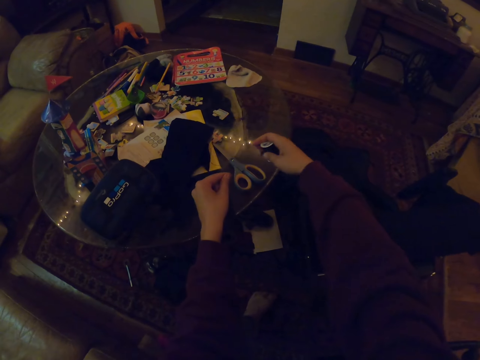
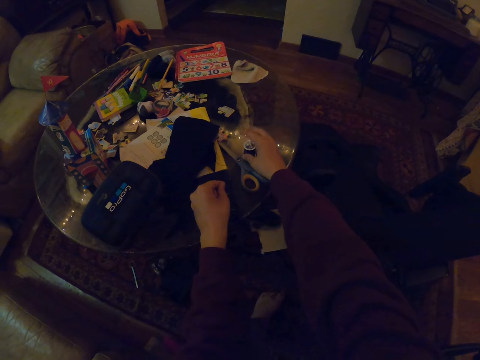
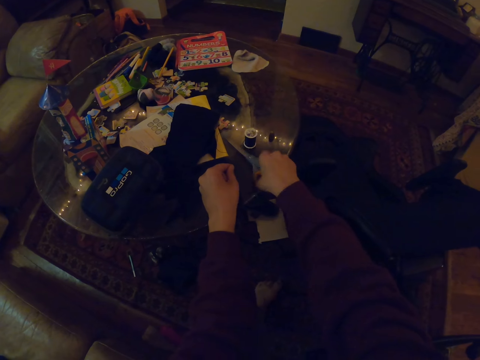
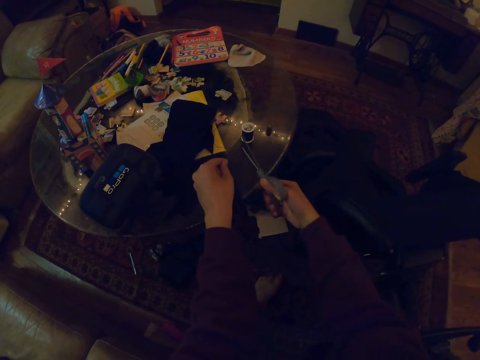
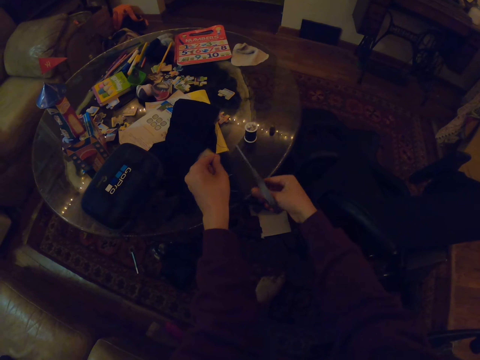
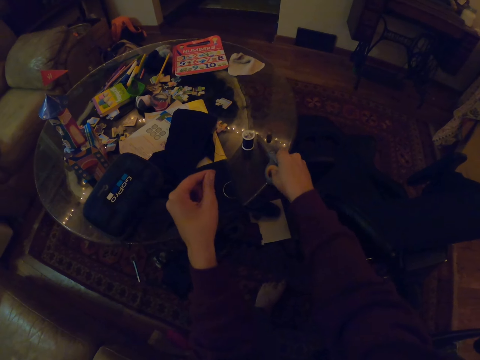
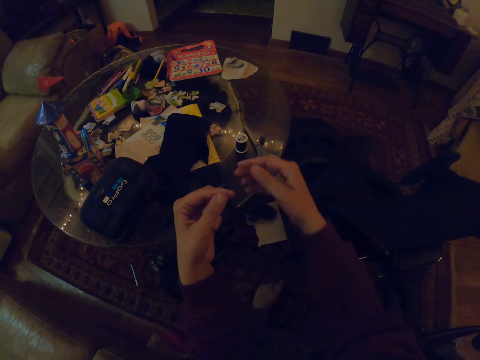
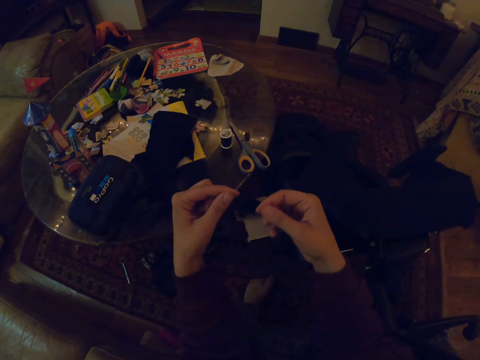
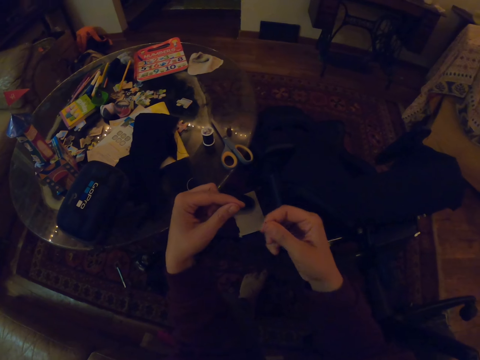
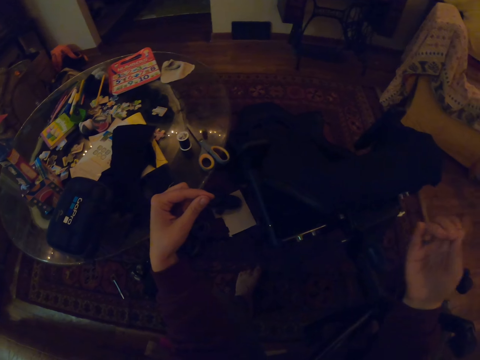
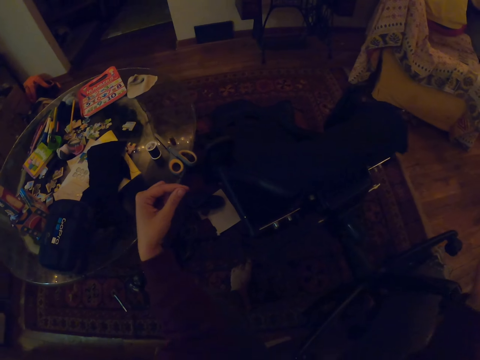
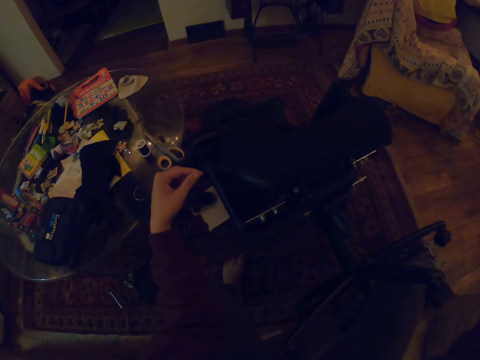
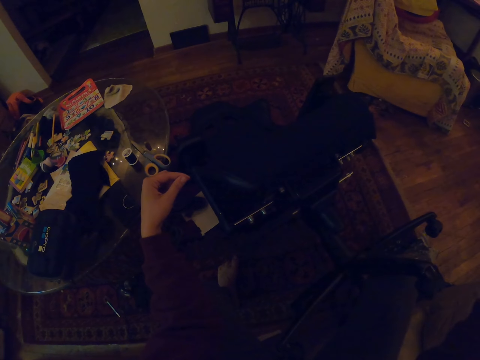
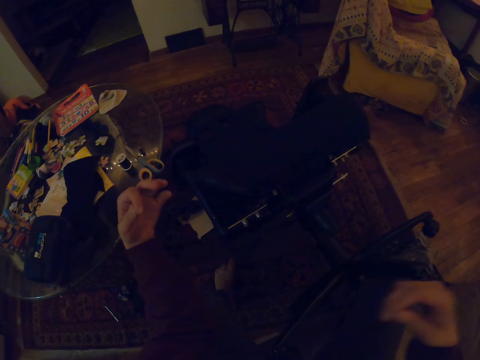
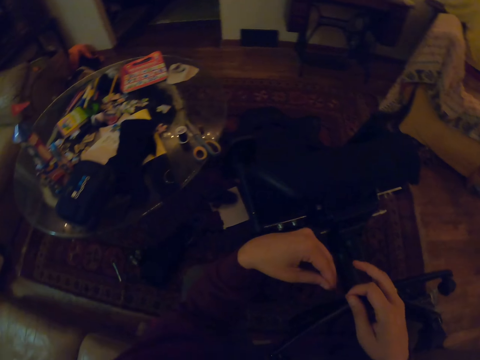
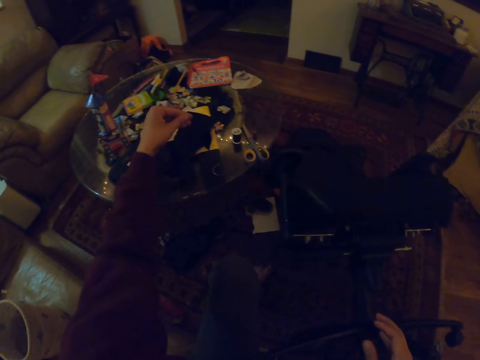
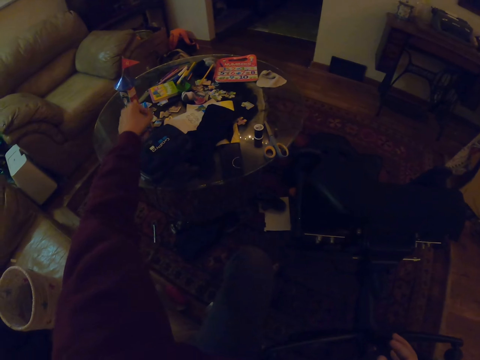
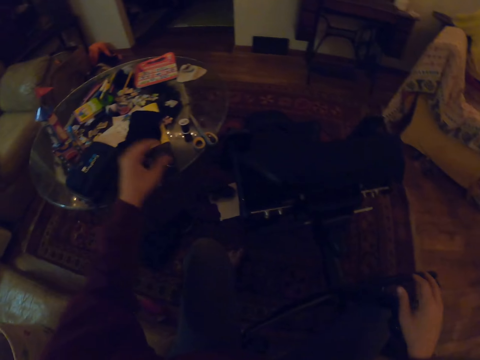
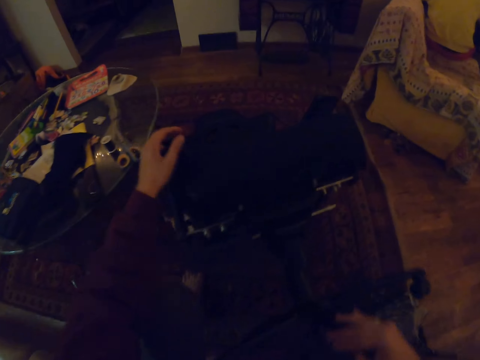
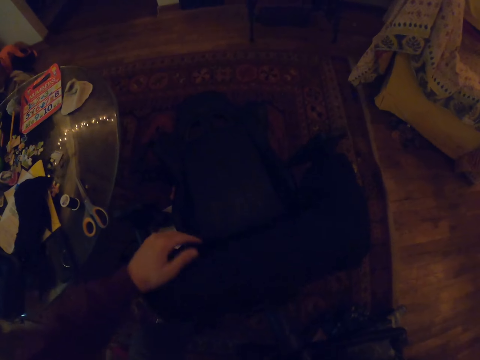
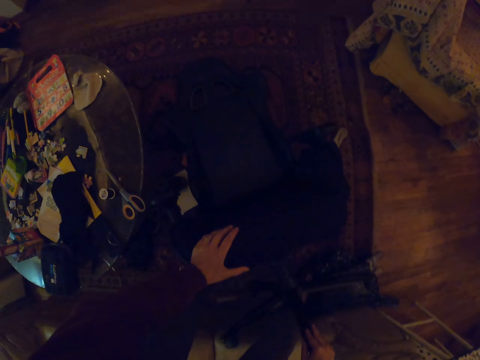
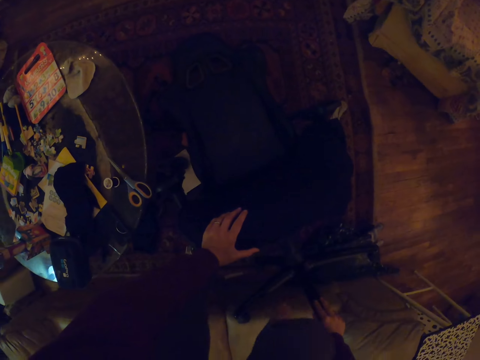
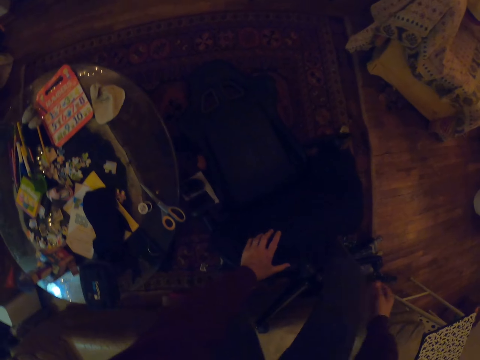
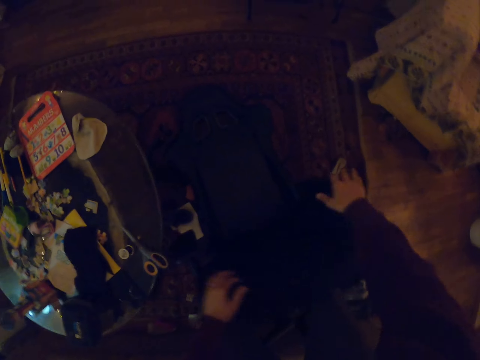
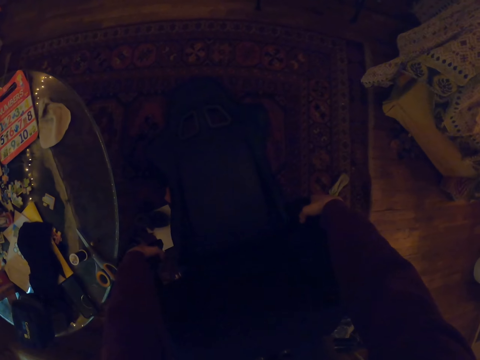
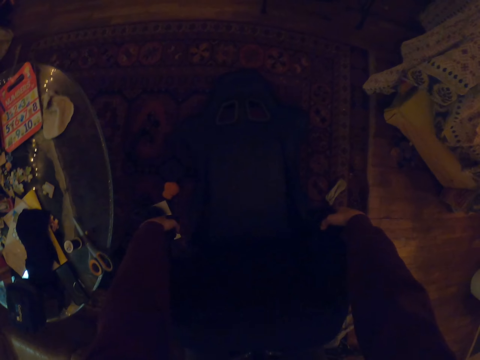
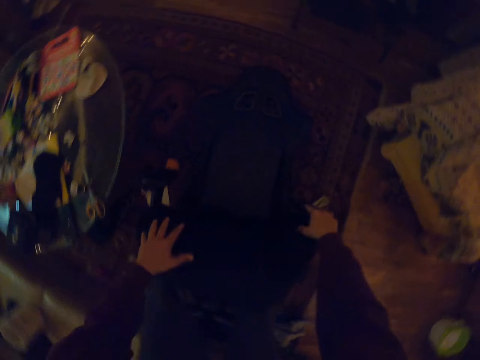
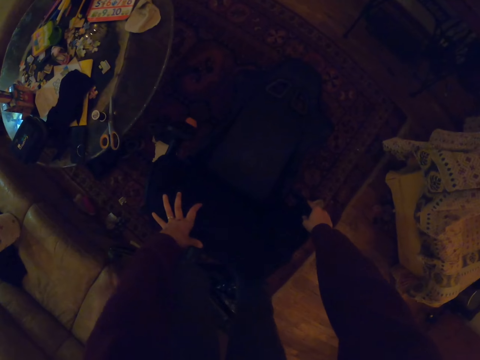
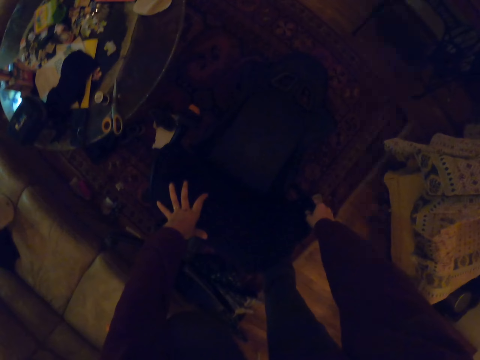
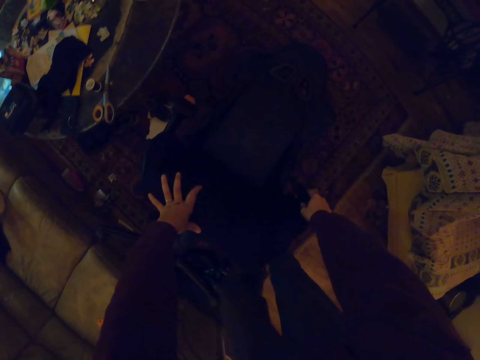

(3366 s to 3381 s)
The camera wearer places the roll of thread on the table. They pick up the scissors from the table, cut the thread with the scissors, and place the scissors on the table. They pull the thread and place the thread on the table. They hold the office chair and put a hand on the chair. They move a leg. They move the office chair with hands.

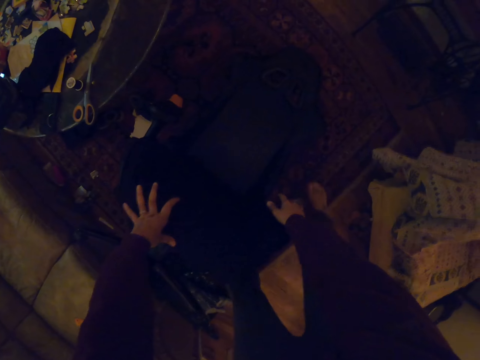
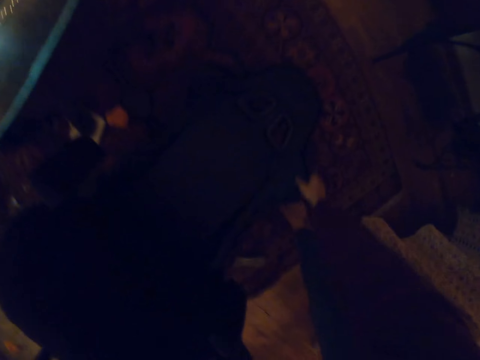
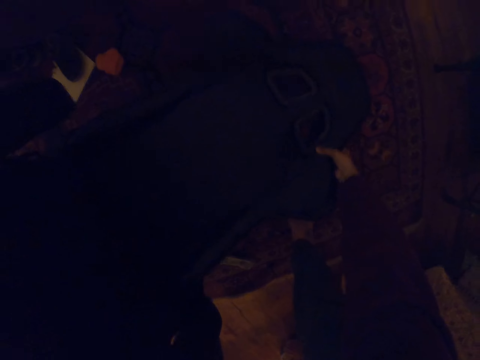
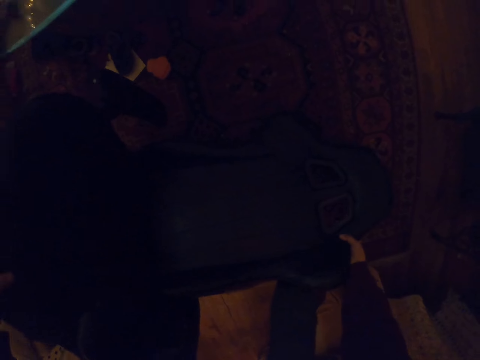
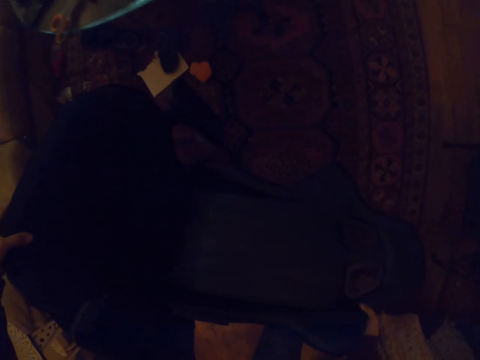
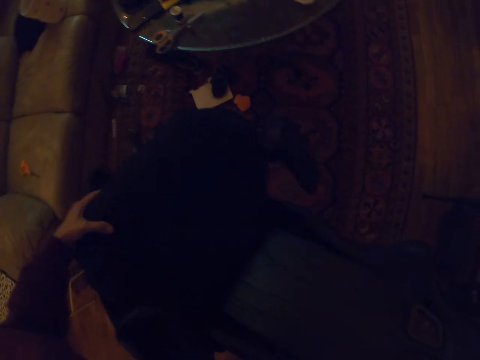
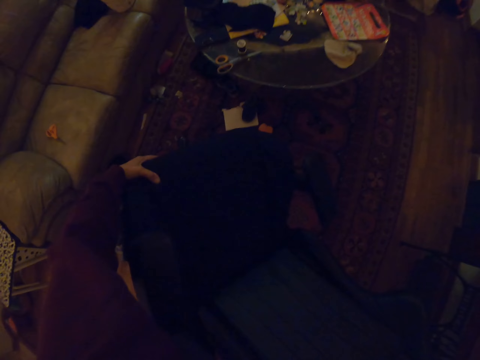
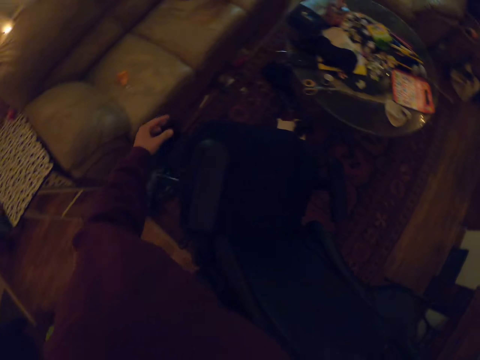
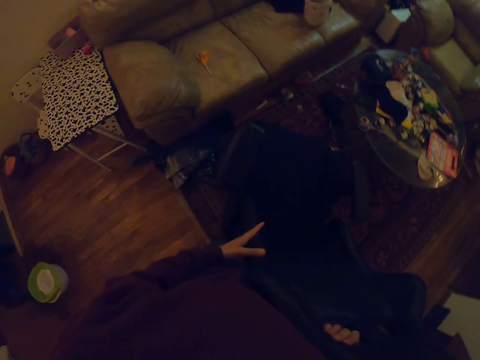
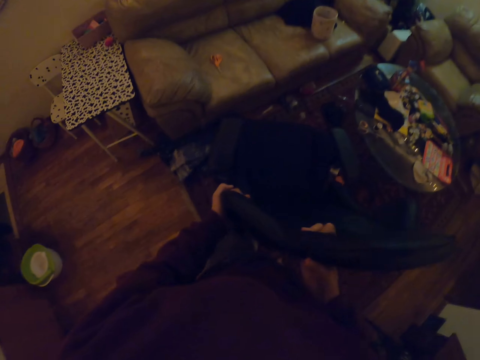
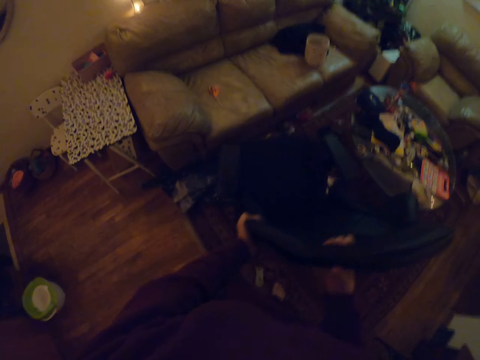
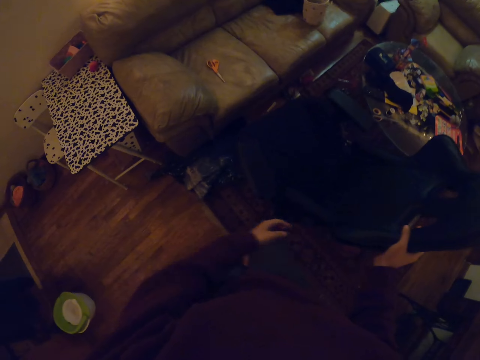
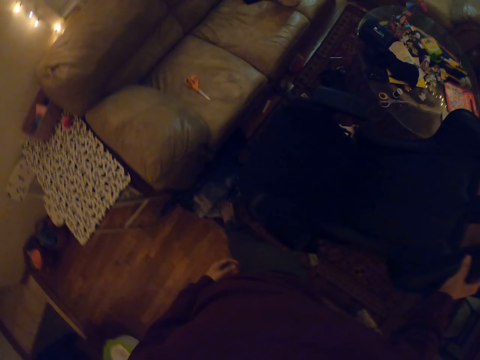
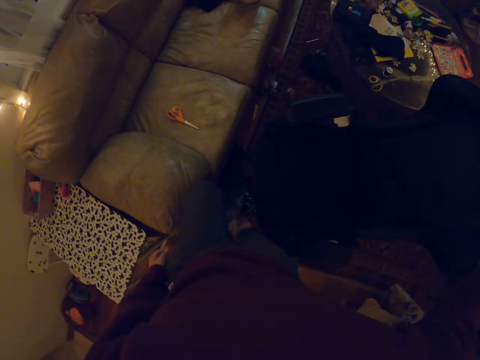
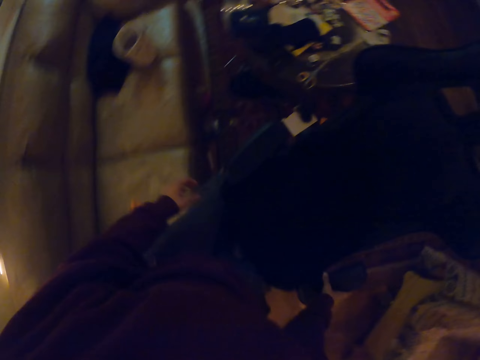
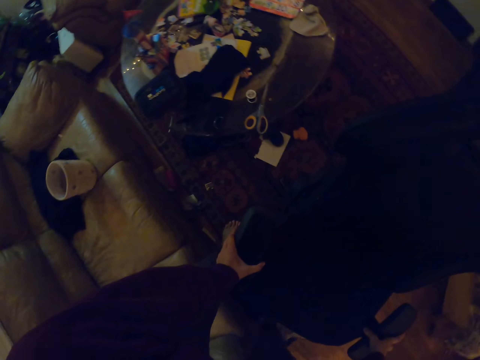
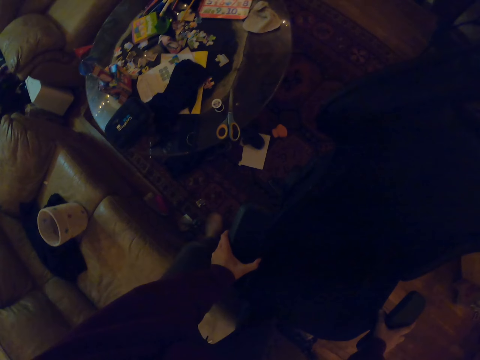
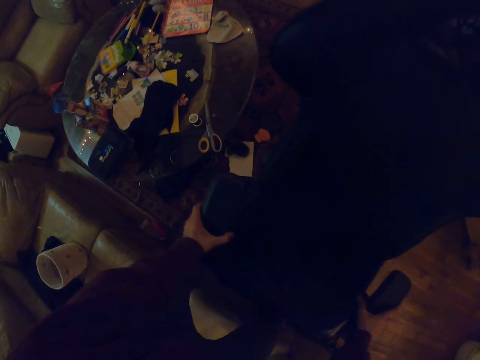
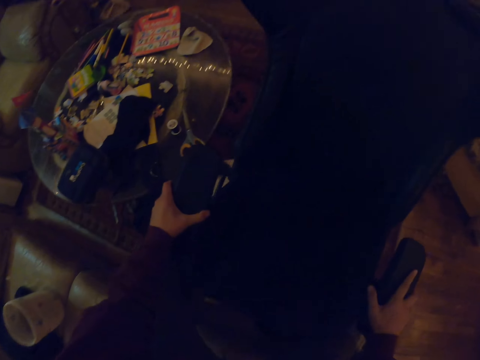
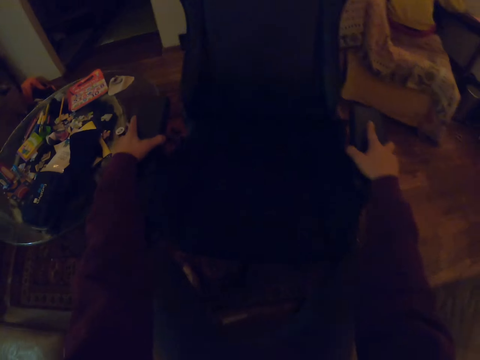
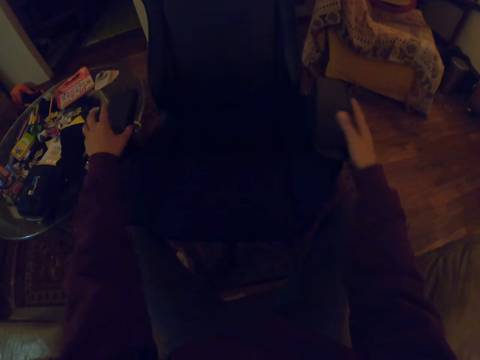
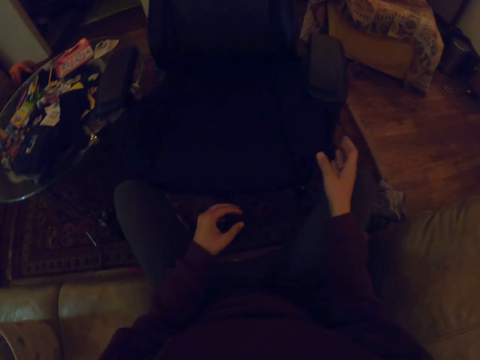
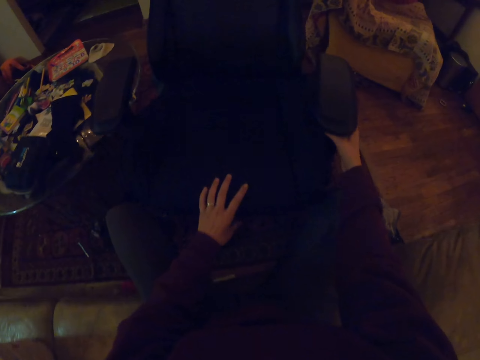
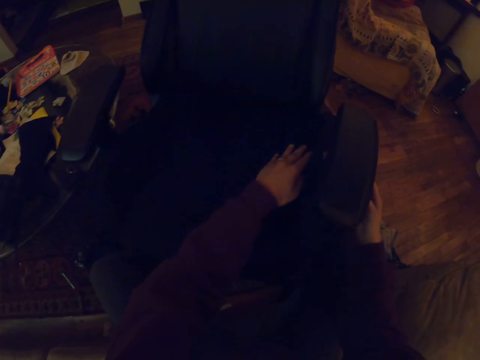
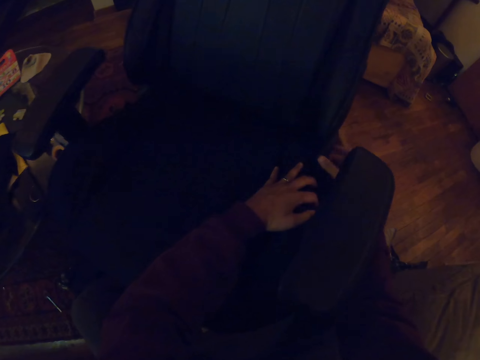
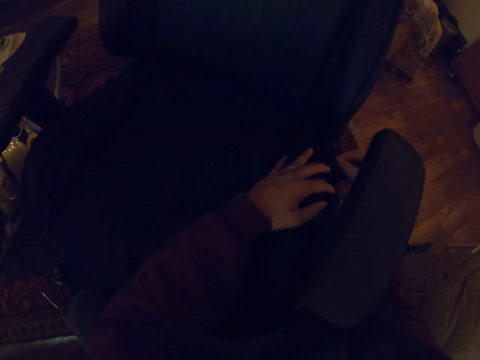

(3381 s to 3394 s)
The camera wearer moves a chair with hands. They make the office chair upright. They move the office chair.
